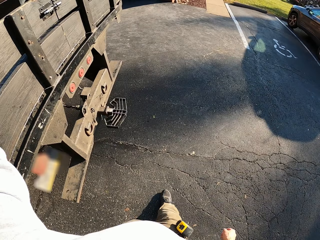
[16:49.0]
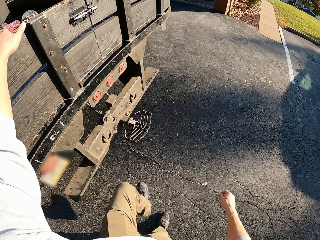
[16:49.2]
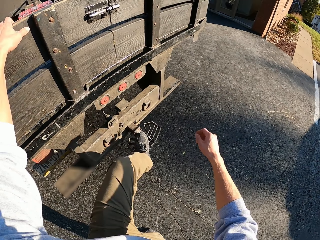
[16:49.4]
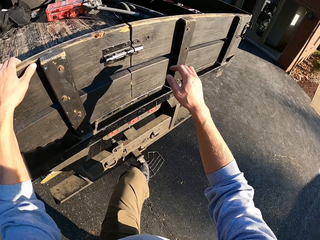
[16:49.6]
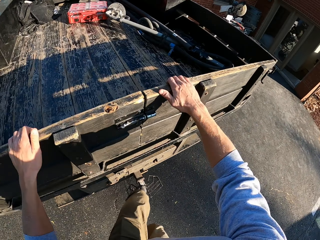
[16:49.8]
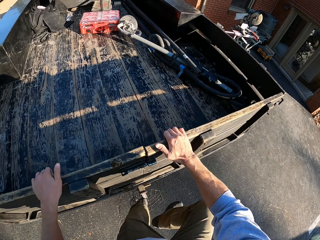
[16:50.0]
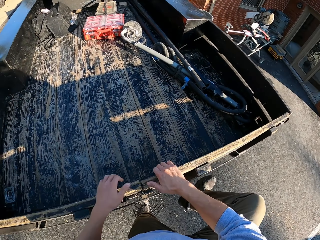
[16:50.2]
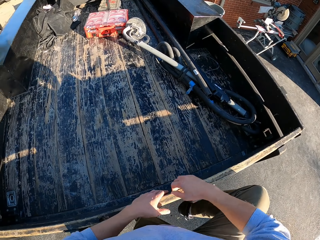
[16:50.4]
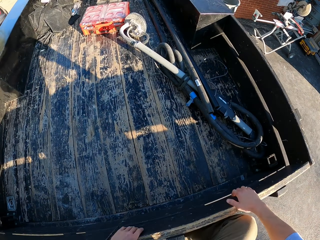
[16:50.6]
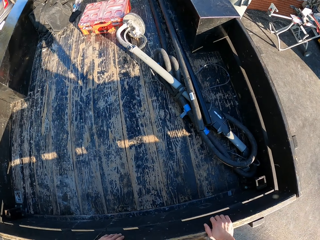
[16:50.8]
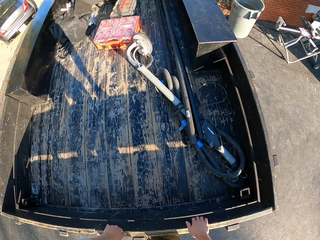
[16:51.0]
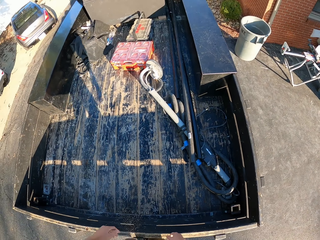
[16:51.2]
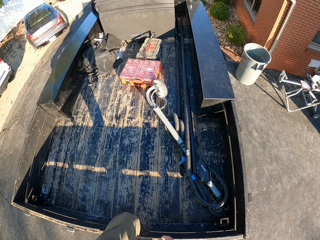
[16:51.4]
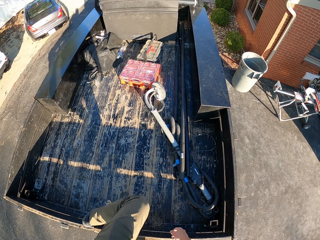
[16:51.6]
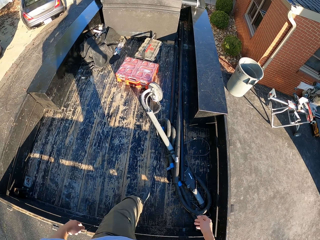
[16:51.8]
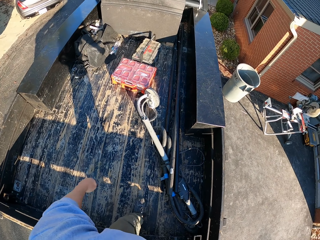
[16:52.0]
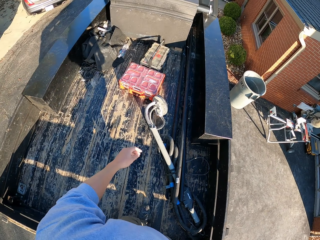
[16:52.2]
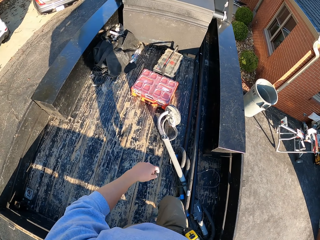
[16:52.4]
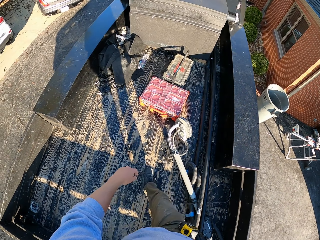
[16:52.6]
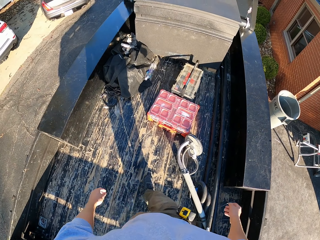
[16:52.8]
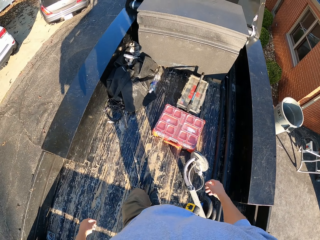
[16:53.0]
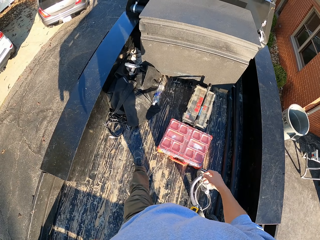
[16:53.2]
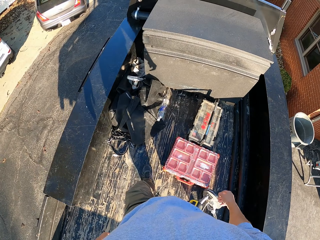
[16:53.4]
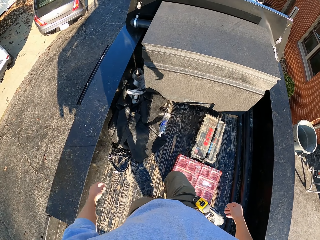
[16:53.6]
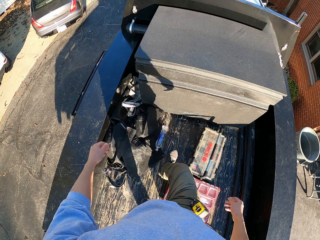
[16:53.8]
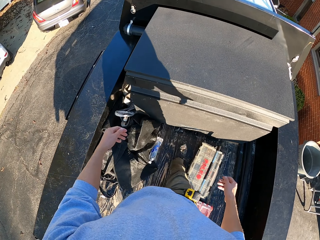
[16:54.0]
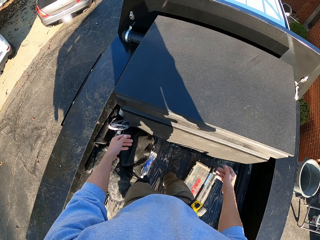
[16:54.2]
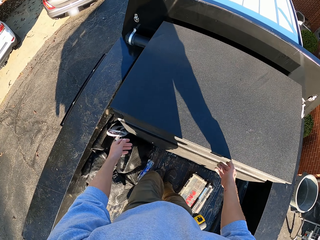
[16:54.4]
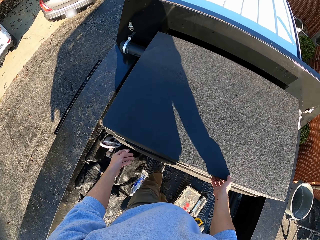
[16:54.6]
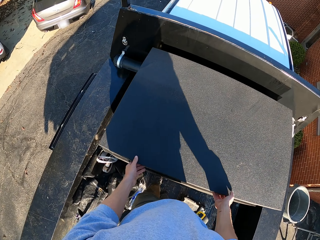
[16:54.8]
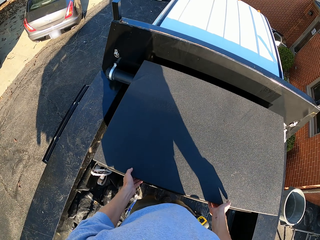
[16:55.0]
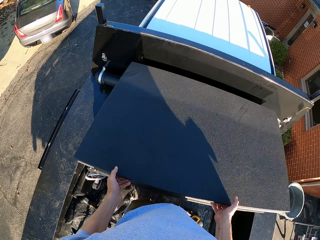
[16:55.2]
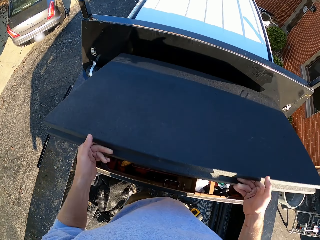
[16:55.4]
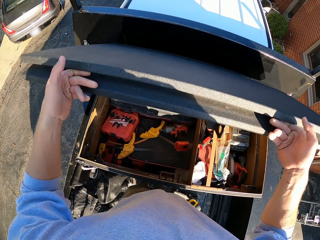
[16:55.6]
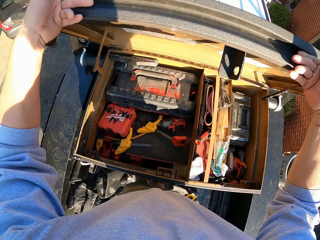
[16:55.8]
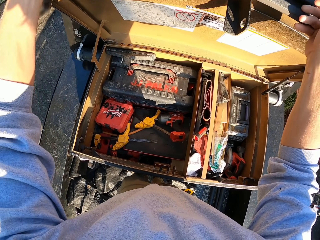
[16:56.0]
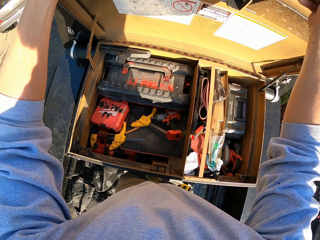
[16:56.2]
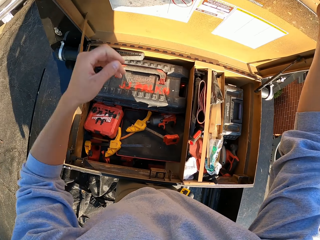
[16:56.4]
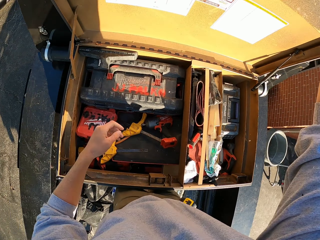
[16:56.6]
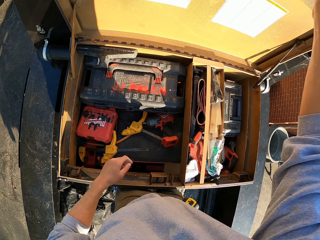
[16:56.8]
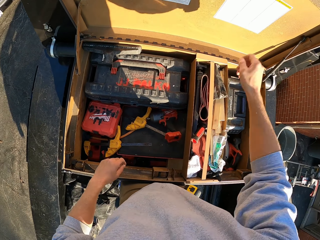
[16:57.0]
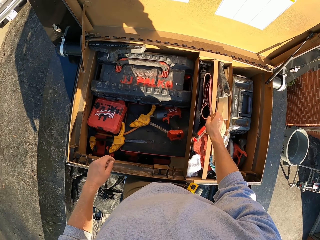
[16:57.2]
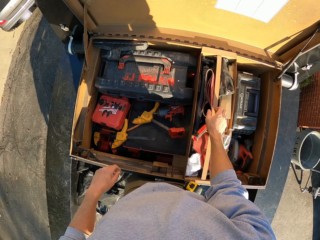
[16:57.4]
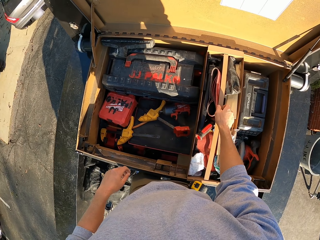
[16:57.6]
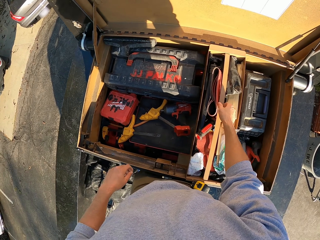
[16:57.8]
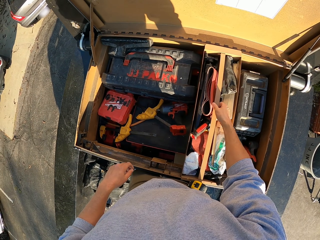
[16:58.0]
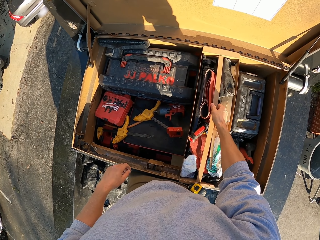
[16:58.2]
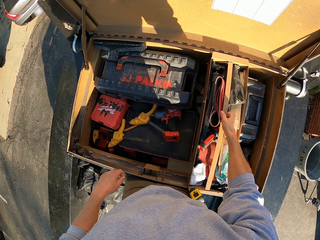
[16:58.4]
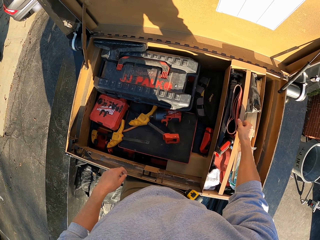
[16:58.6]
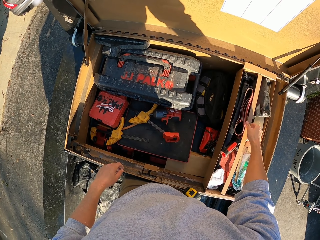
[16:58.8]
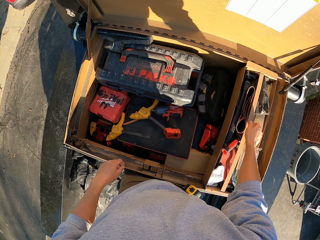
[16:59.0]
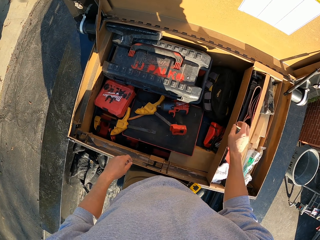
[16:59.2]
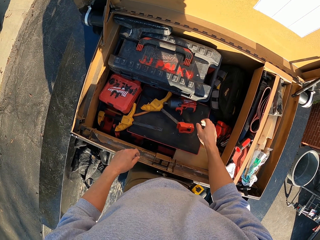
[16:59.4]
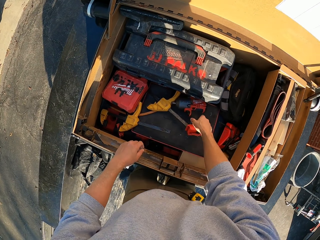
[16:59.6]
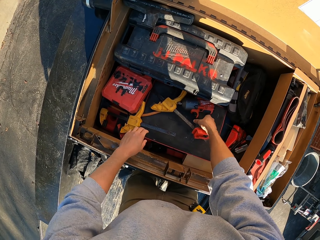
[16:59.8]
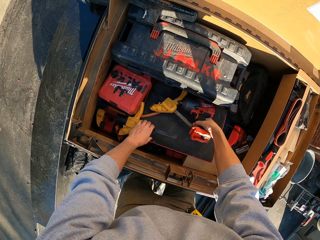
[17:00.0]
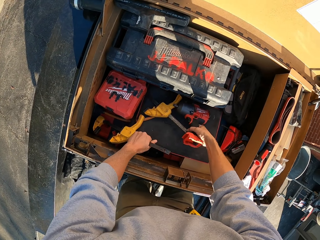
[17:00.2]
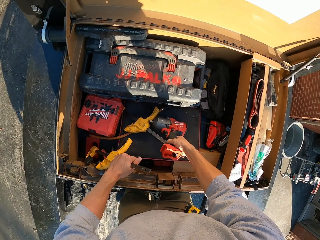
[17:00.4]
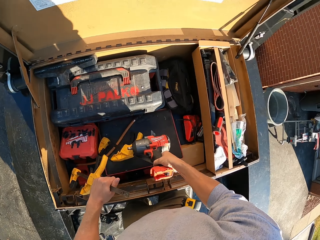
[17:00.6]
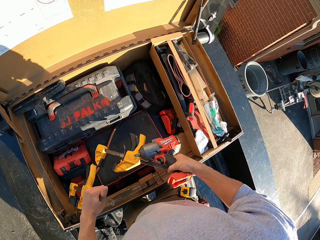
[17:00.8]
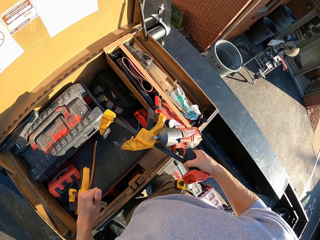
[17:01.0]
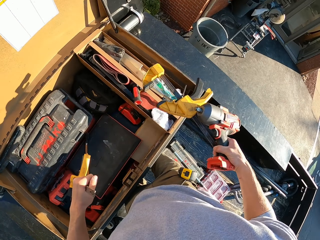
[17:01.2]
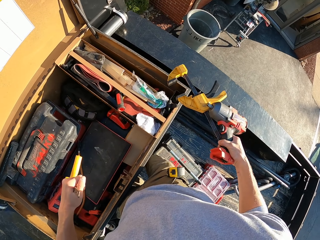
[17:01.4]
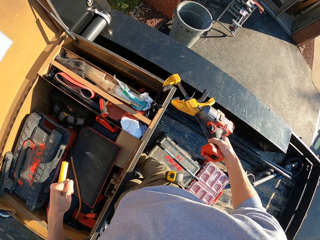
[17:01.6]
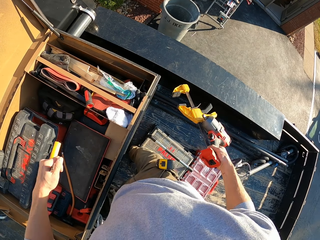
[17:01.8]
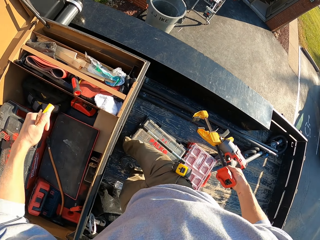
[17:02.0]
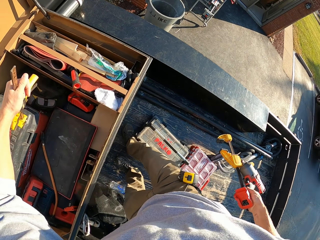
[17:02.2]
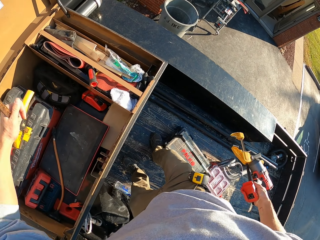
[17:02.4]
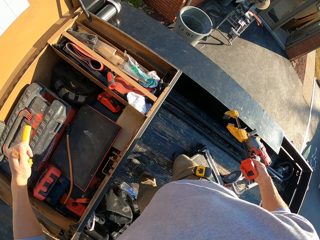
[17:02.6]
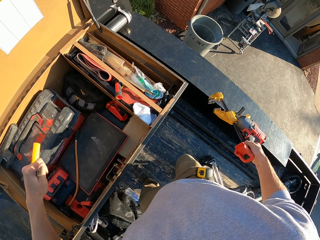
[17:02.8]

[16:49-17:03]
The camera wearer boards a truck. They move around in the truck. They open a storage locker or container. They move a box in the locker. They remove the tools from the container. They hold an impact wrench.

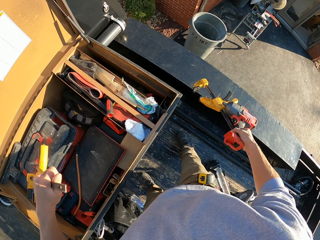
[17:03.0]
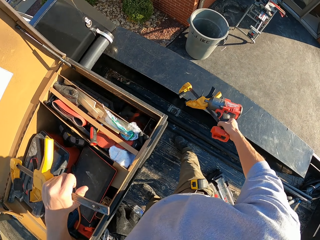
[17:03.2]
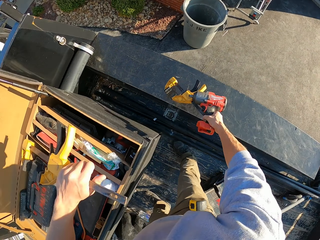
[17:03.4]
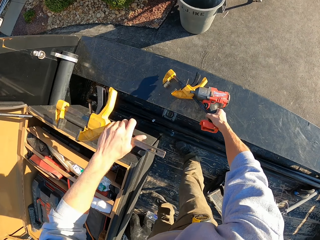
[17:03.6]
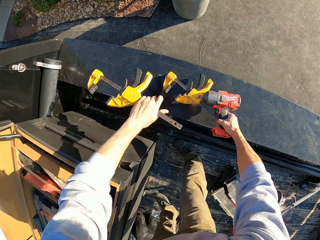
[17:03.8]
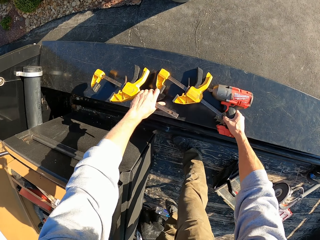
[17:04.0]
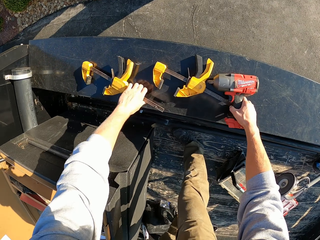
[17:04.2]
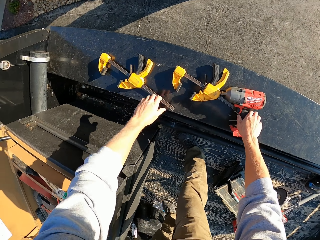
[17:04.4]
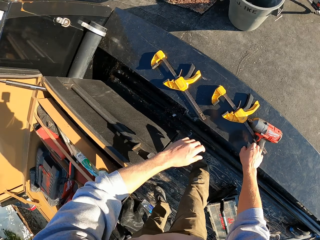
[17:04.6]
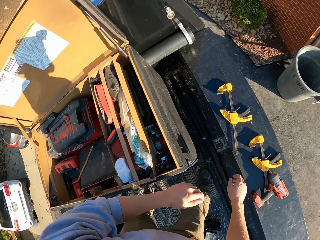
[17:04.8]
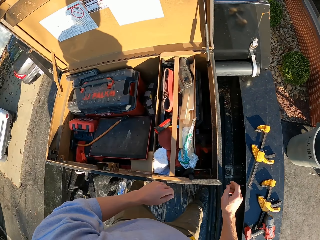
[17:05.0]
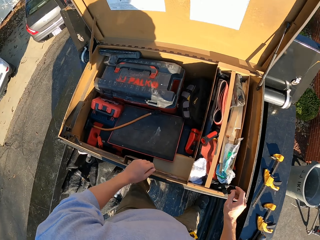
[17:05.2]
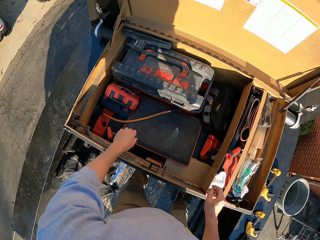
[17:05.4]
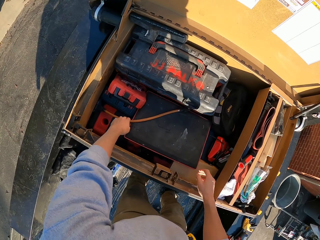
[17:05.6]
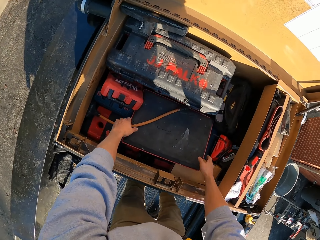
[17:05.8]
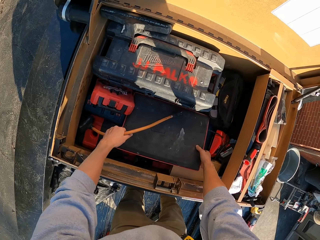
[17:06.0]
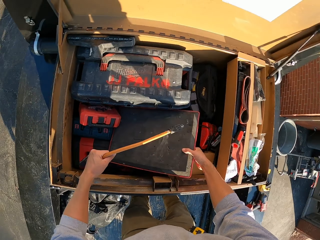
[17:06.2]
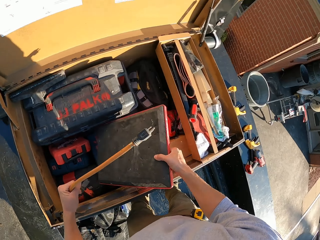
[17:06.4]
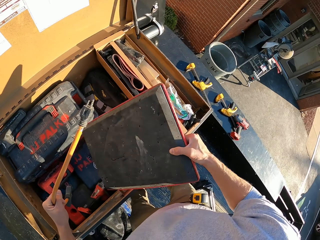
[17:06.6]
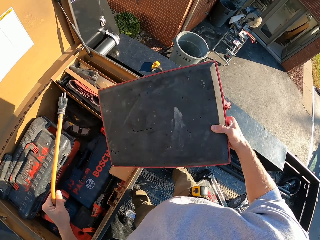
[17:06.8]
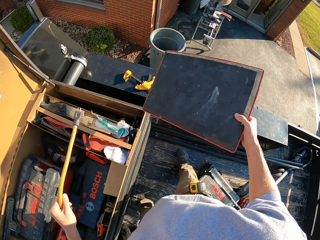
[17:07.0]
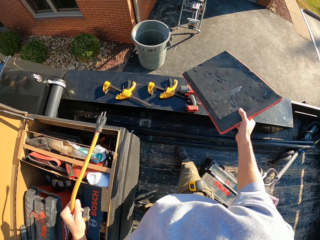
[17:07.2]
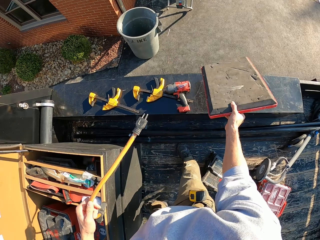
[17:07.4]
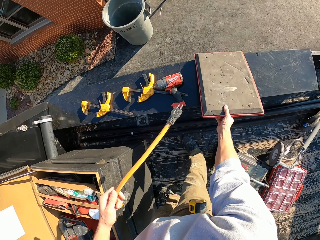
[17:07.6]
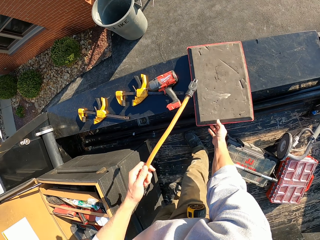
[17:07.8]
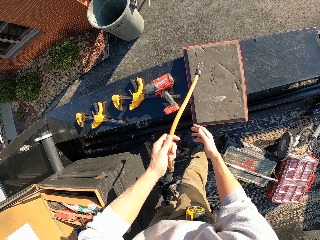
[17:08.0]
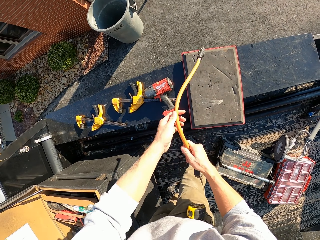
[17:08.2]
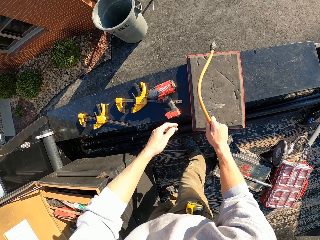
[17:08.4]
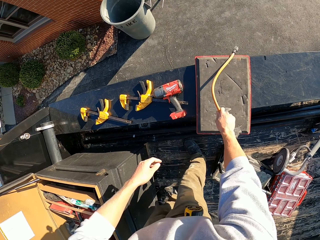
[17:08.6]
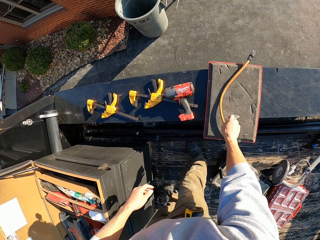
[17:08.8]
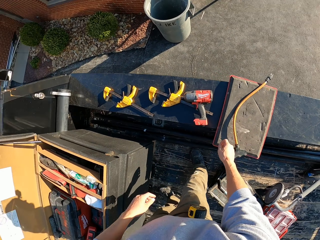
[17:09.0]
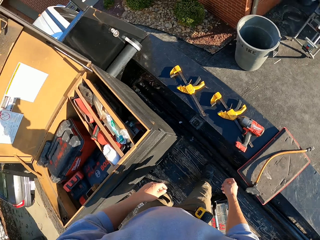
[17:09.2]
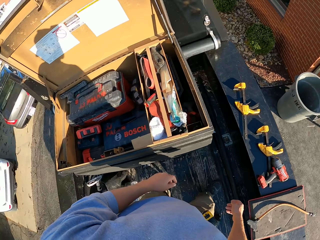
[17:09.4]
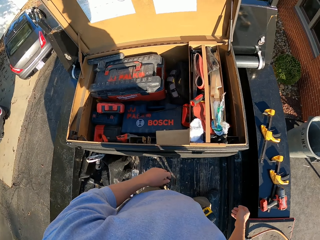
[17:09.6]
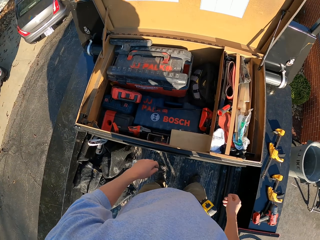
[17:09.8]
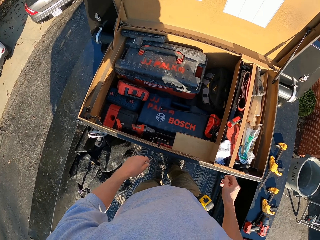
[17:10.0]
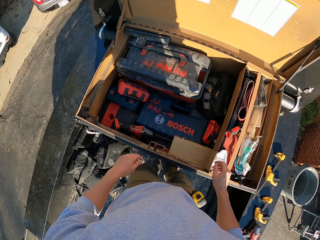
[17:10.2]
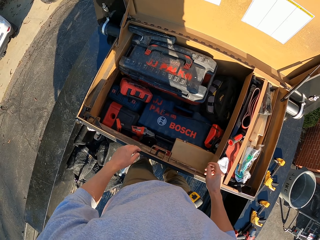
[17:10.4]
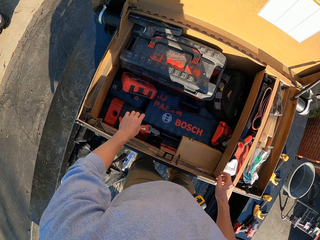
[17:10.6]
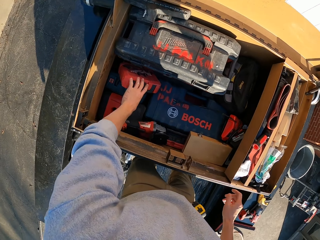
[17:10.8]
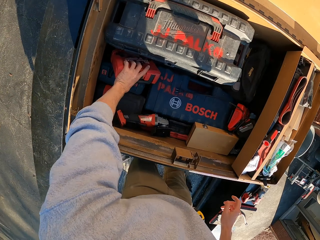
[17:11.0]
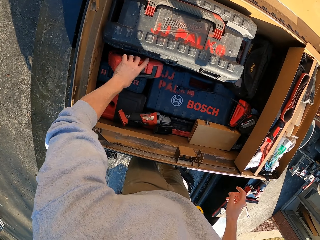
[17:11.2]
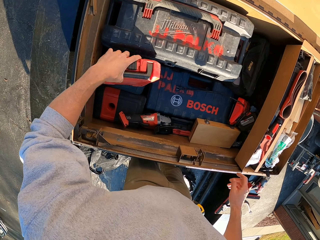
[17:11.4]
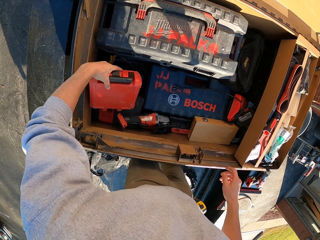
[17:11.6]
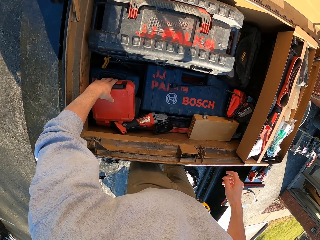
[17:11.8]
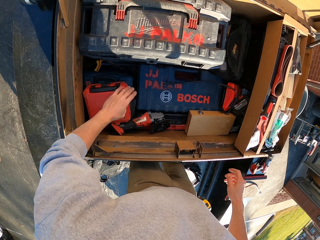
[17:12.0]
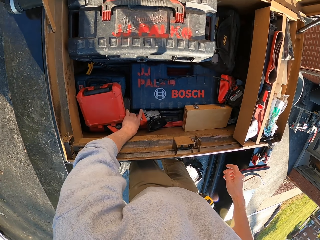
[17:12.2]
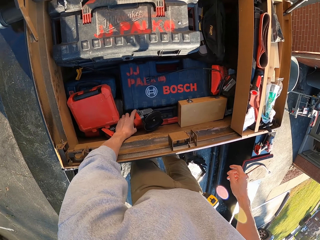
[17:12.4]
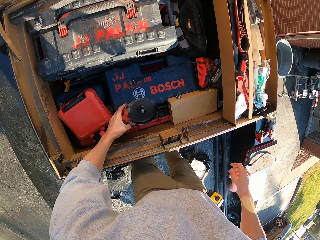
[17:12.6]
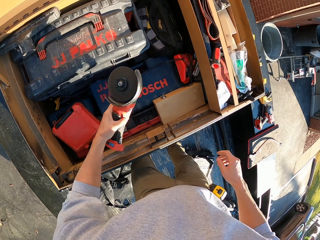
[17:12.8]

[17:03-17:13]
The camera wearer places the impact wrench on the truck. They carry something. They put something on the truck. They drop a pipe on the truck.
